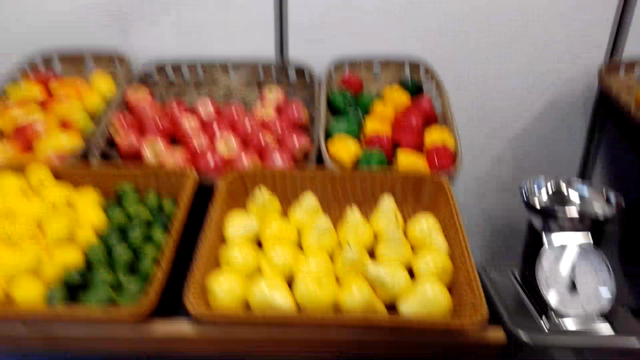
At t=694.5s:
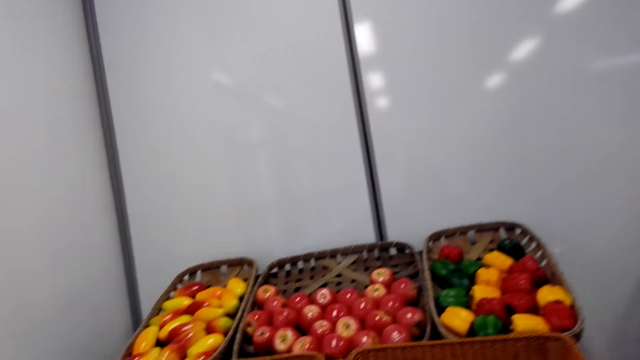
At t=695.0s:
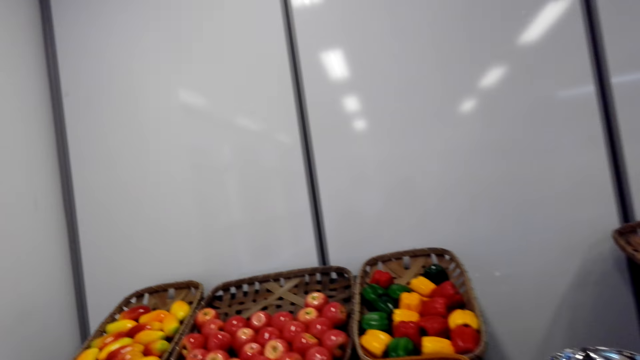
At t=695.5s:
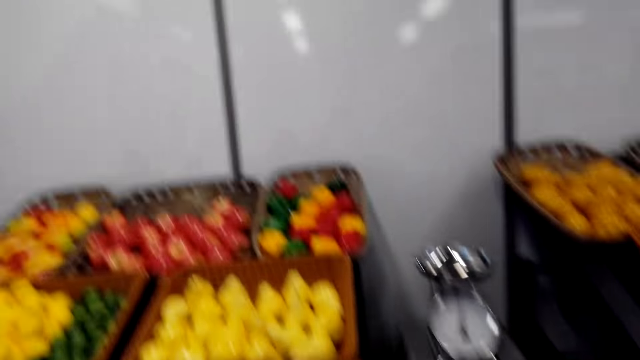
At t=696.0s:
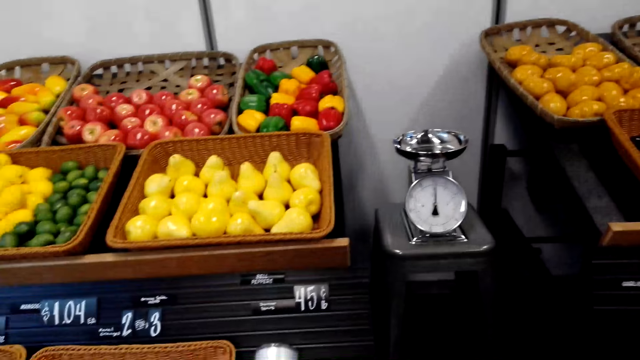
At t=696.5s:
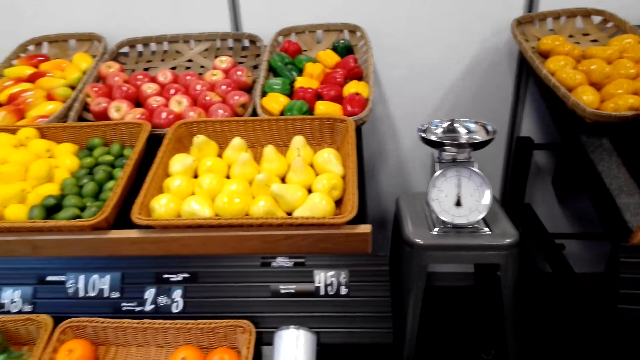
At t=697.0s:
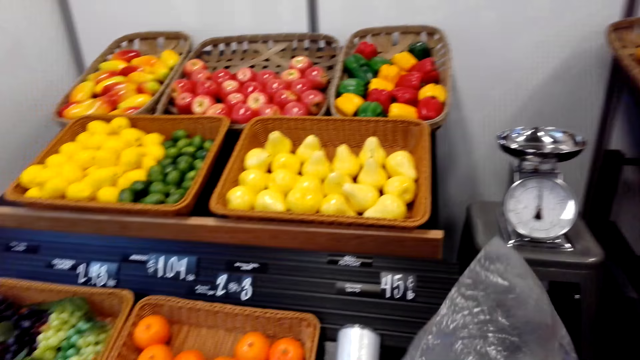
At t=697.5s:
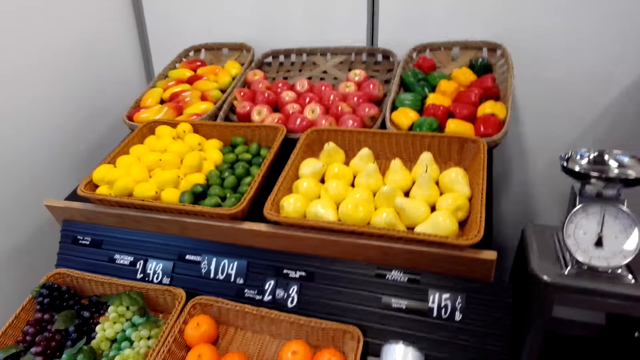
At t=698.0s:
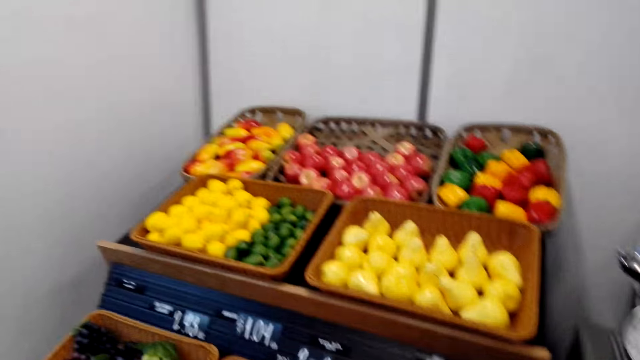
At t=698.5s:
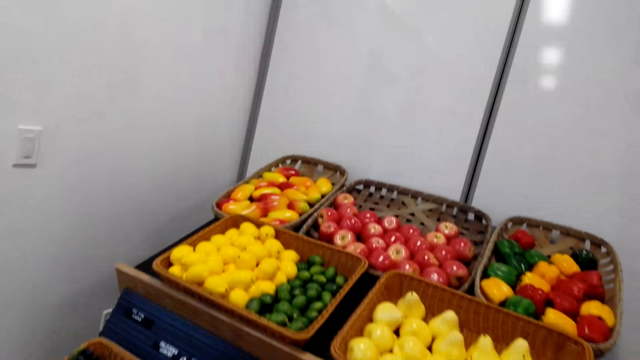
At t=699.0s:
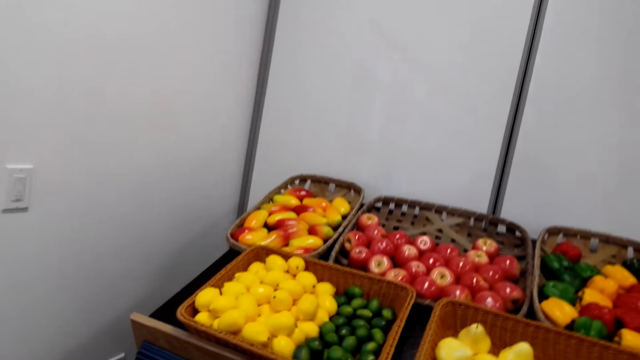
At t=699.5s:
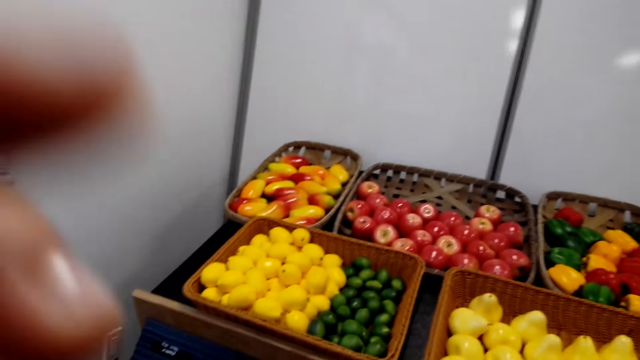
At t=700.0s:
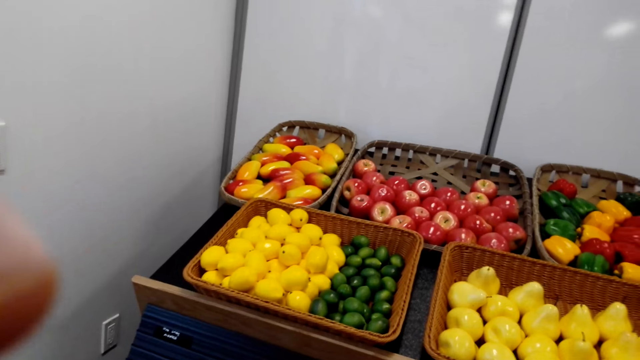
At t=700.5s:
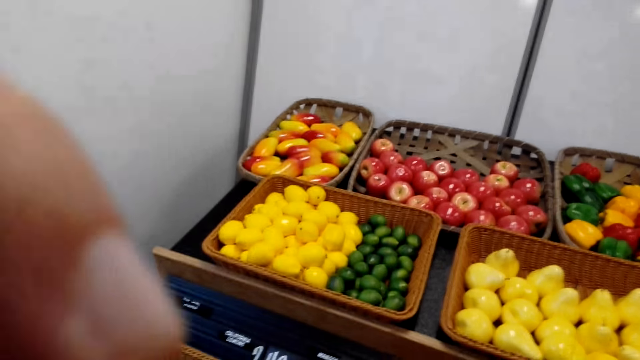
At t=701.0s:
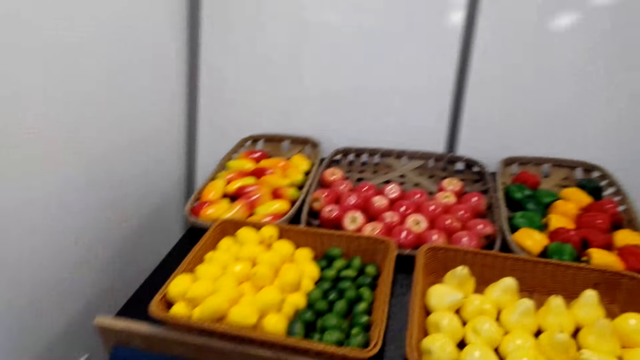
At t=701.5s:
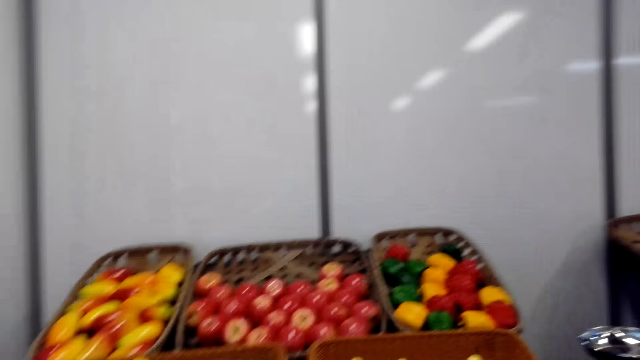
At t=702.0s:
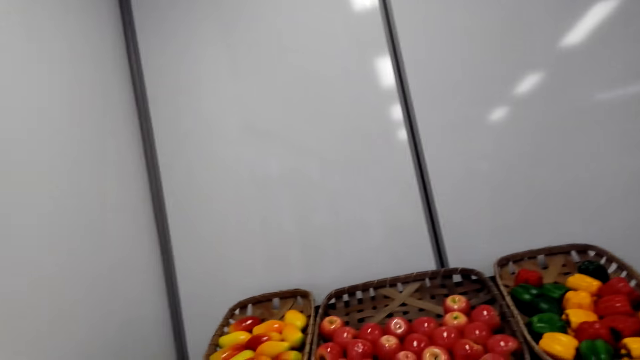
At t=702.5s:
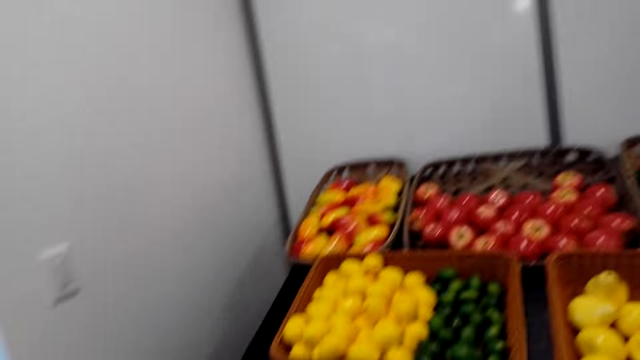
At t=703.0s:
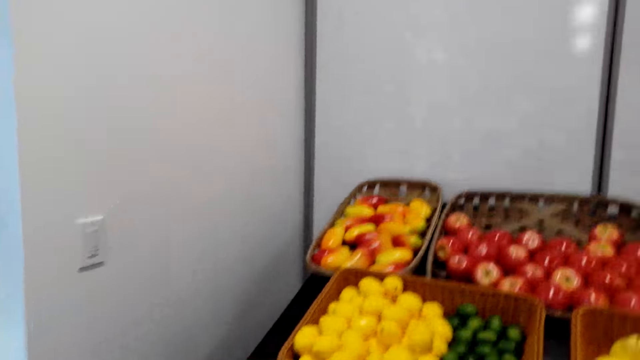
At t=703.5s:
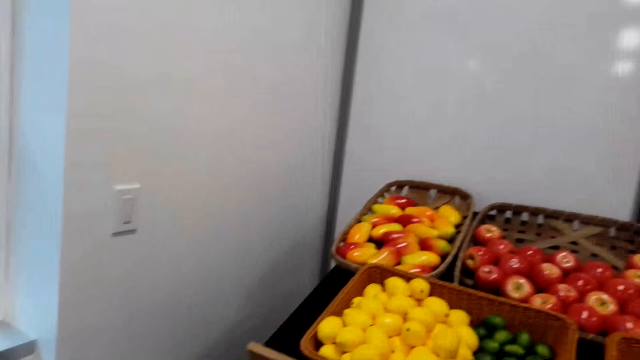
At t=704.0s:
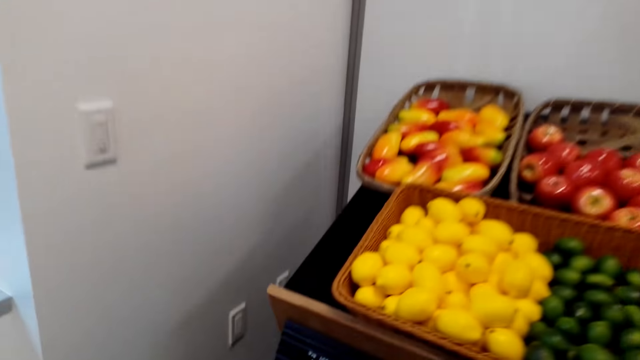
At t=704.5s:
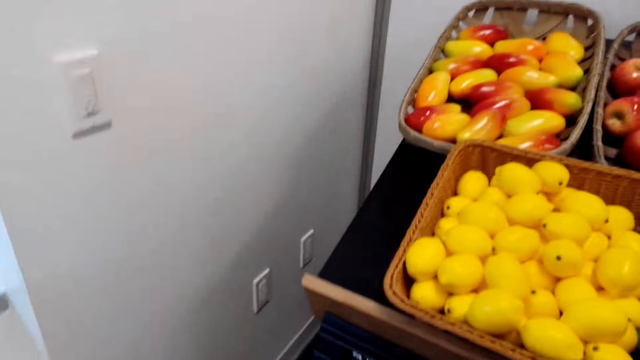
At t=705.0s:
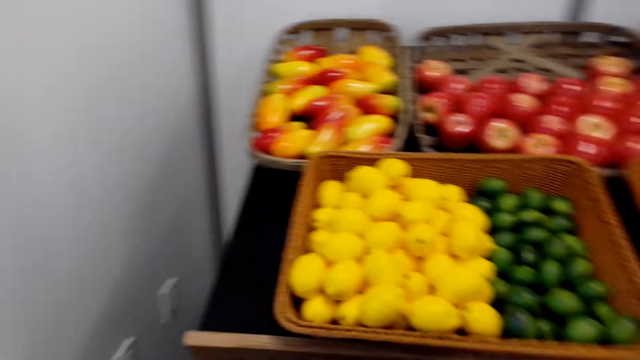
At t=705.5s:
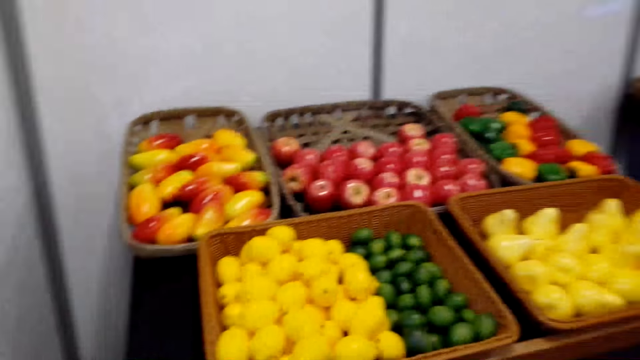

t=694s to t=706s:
The camera wearer picks up the polythene paper. They adjust the camera.

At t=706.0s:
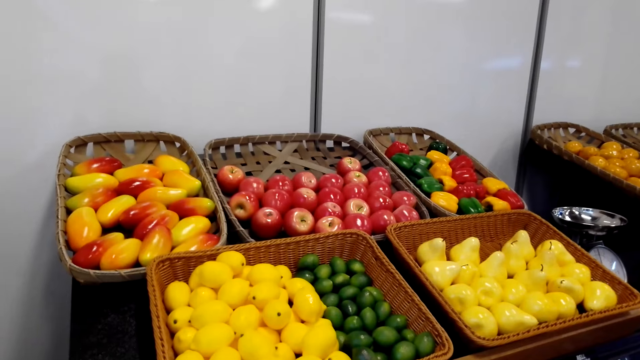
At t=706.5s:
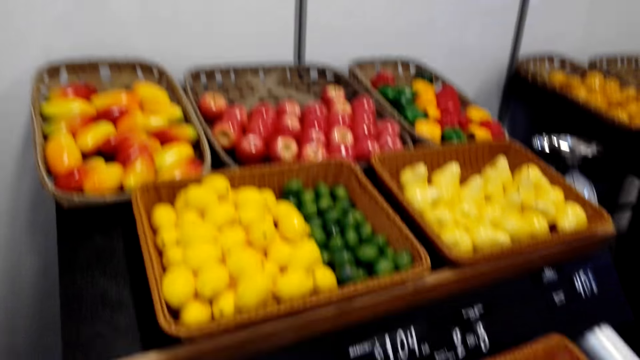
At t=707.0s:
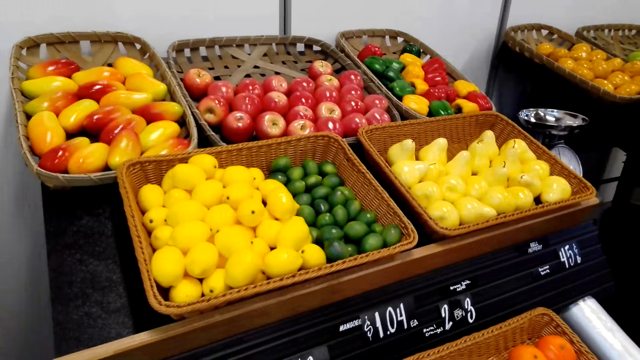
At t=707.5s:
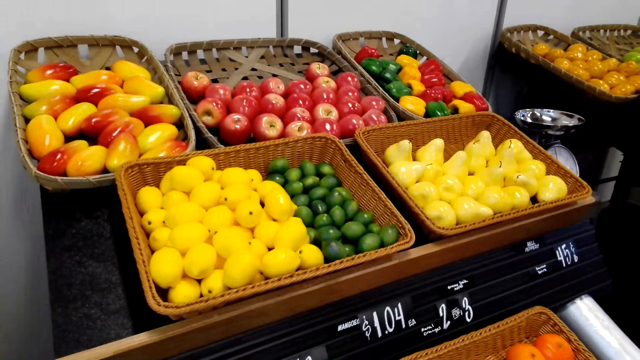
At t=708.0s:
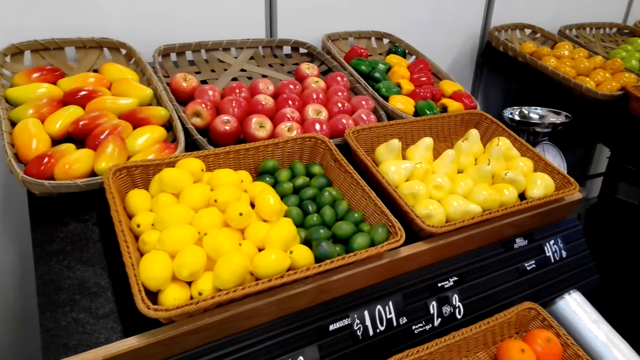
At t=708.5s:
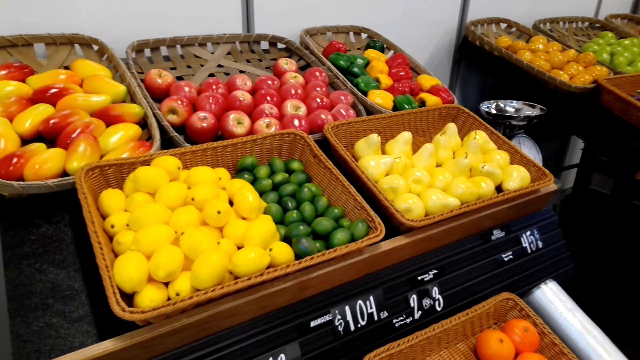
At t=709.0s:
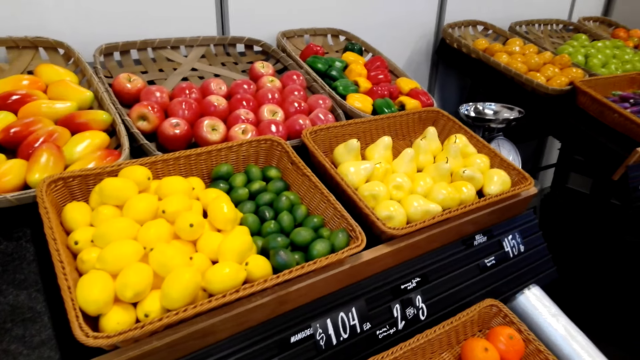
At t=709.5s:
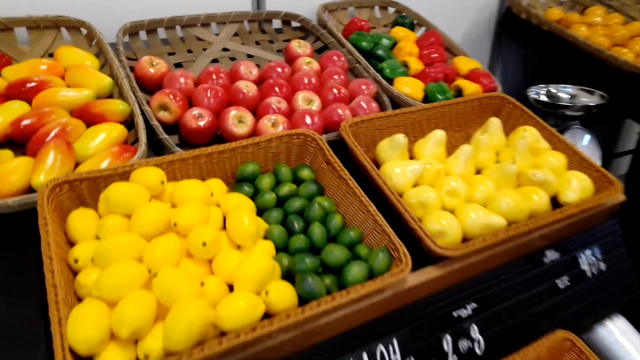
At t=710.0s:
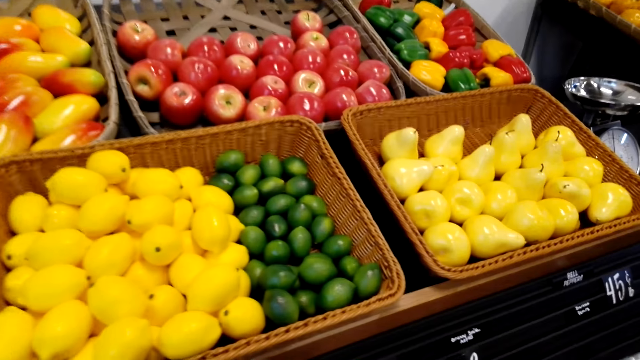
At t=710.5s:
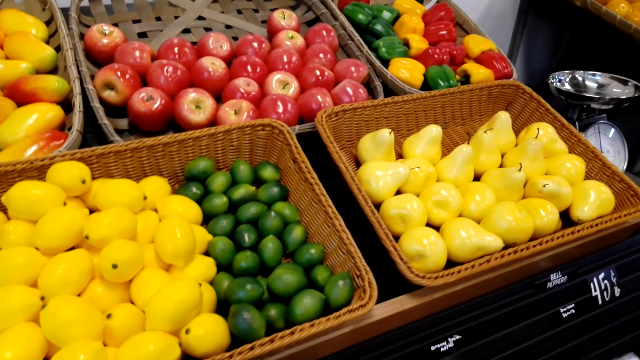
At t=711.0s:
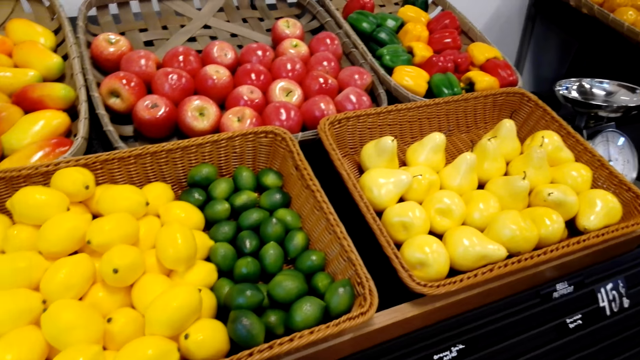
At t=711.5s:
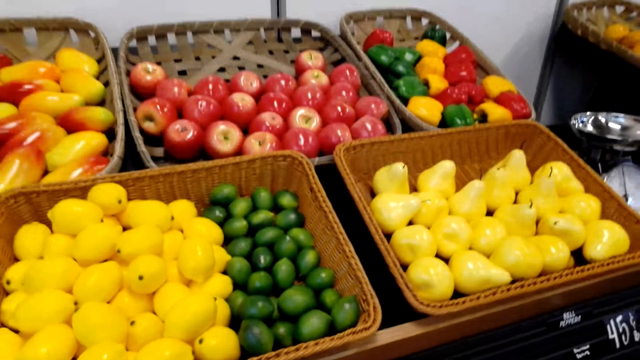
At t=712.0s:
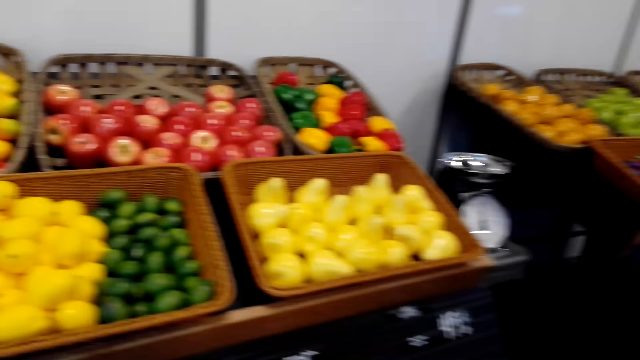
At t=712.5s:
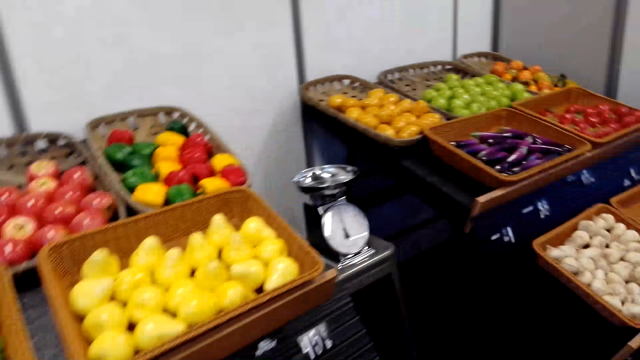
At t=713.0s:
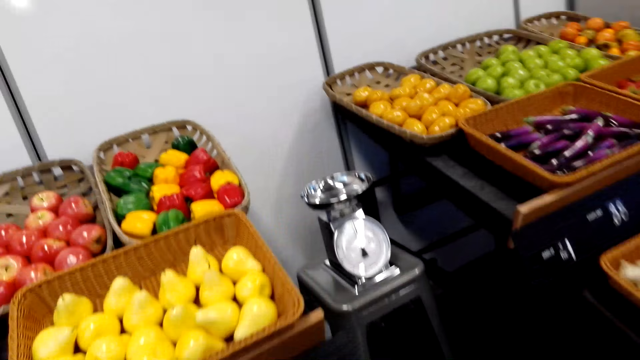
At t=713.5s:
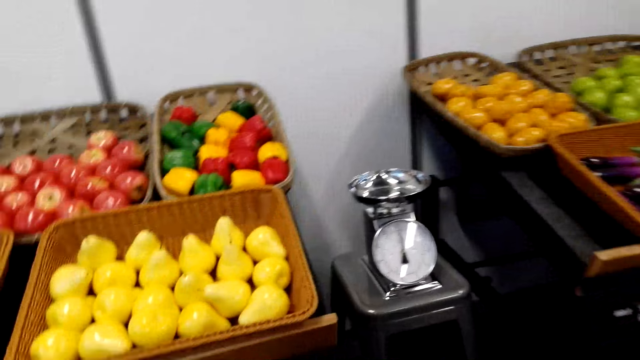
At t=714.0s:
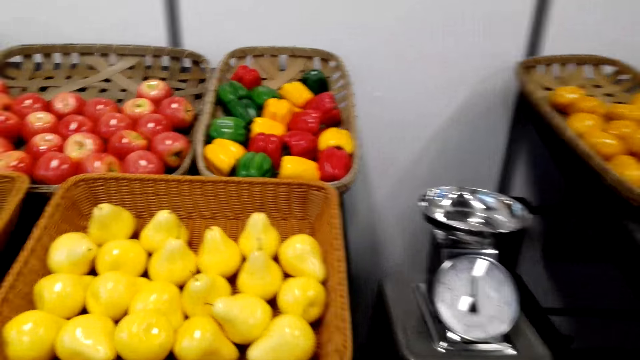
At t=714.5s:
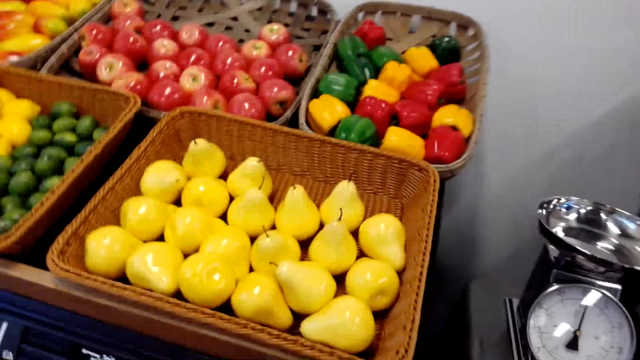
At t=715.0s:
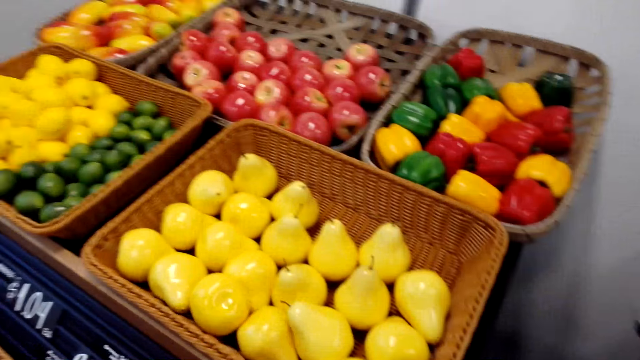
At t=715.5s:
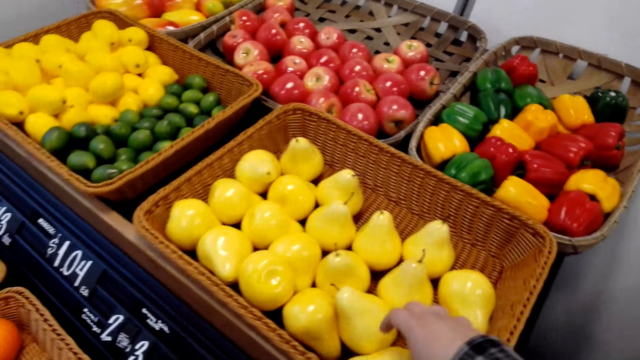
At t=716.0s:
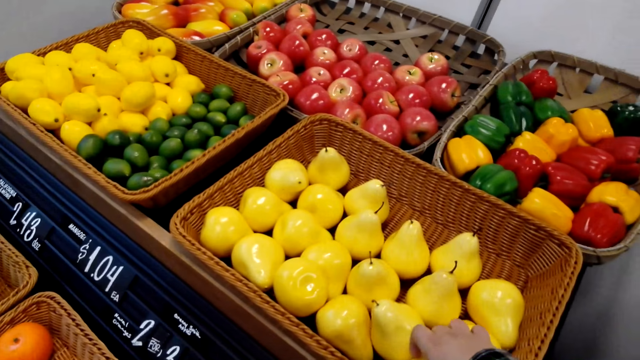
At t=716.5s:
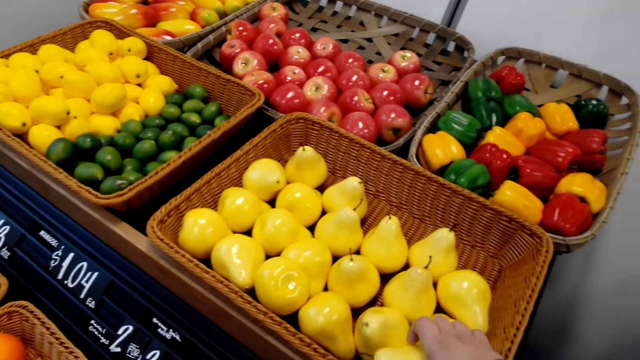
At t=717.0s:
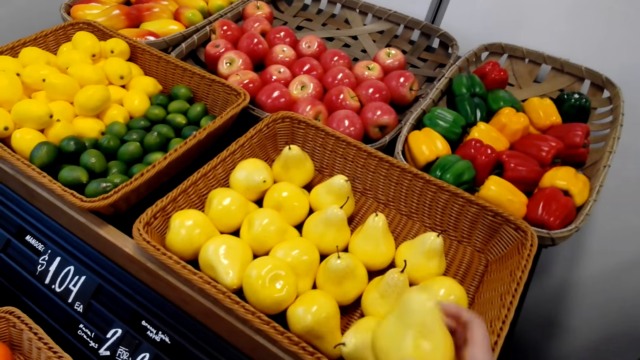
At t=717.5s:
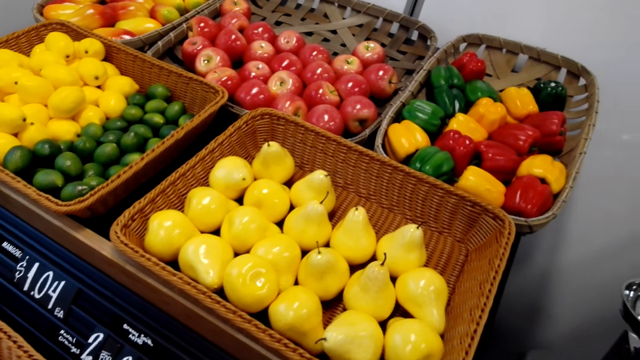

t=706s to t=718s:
The camera wearer looks at the groceries. They pick the fruits from the basket. They pick up a fruit.
